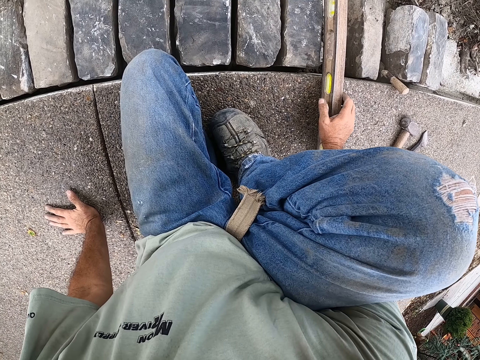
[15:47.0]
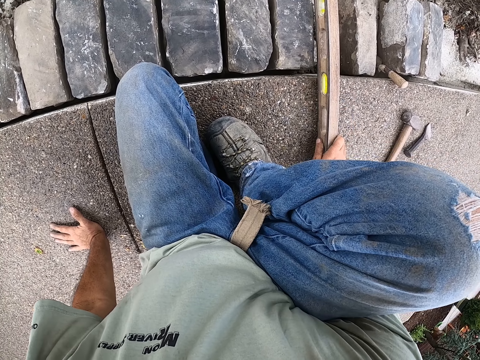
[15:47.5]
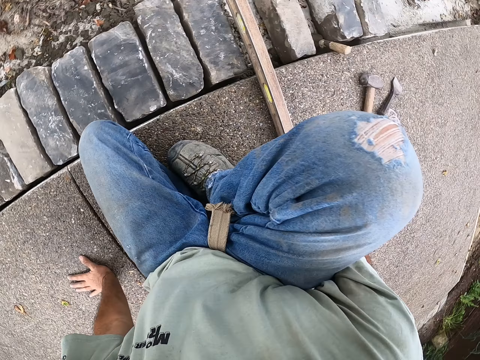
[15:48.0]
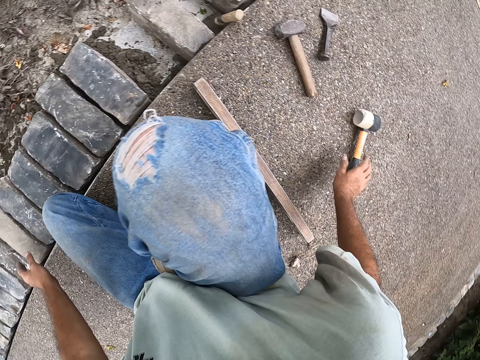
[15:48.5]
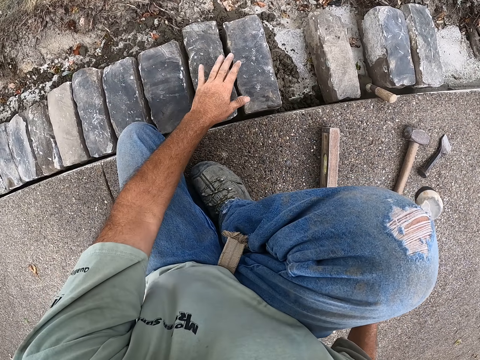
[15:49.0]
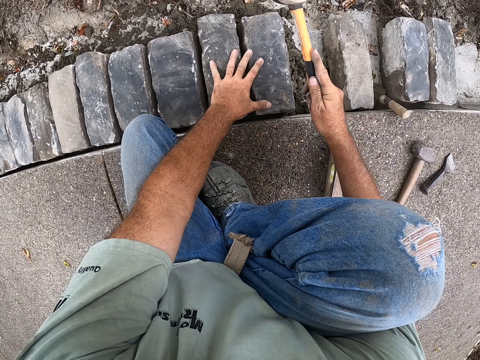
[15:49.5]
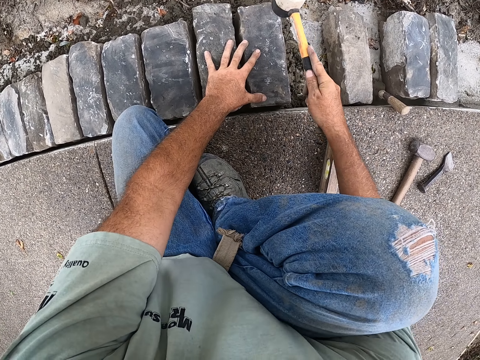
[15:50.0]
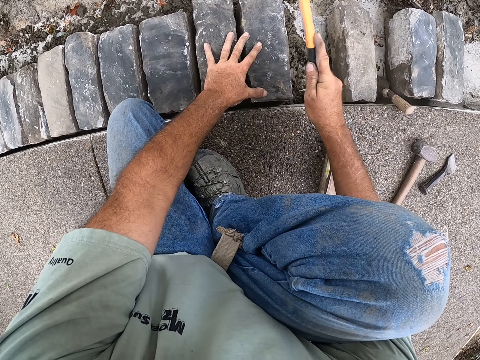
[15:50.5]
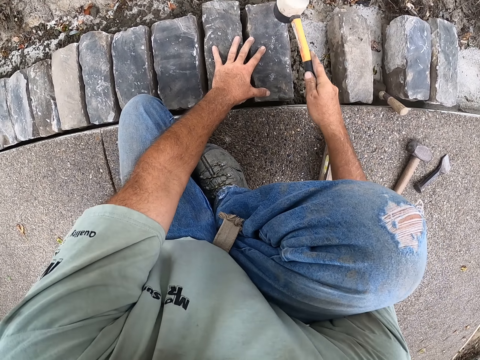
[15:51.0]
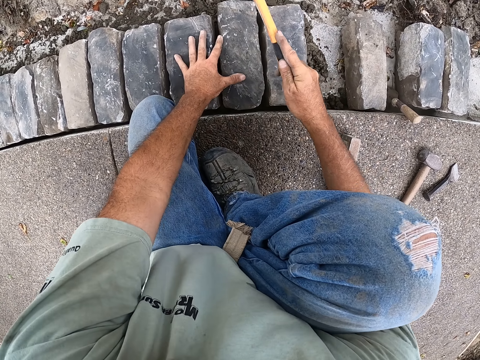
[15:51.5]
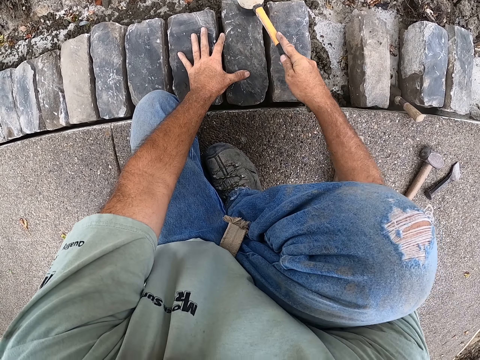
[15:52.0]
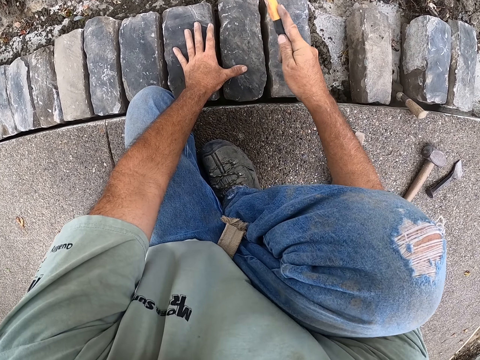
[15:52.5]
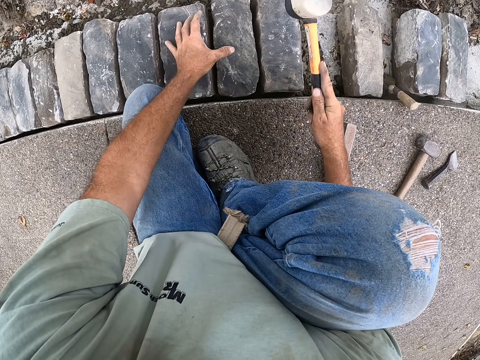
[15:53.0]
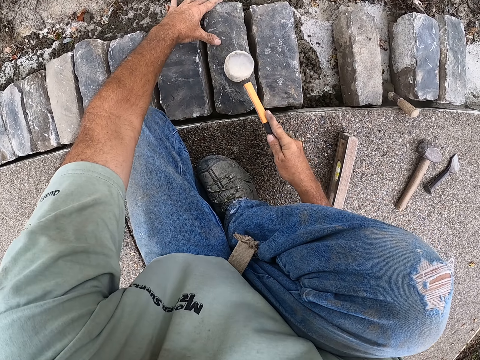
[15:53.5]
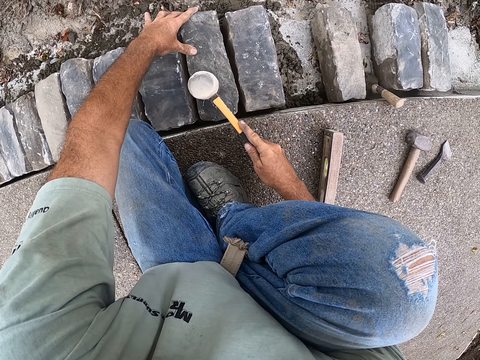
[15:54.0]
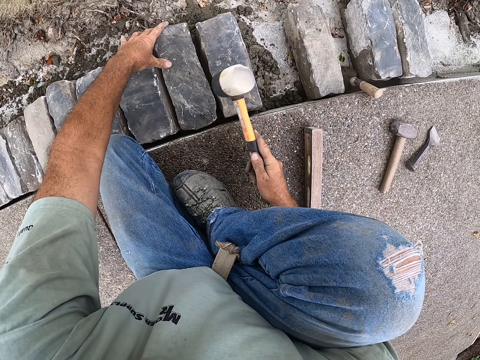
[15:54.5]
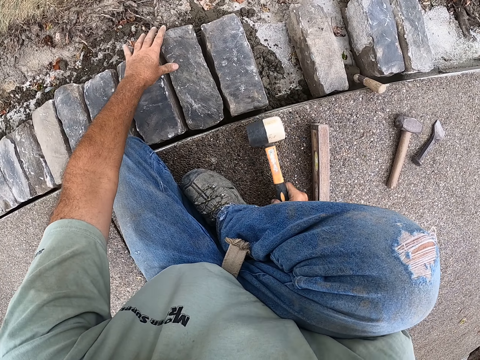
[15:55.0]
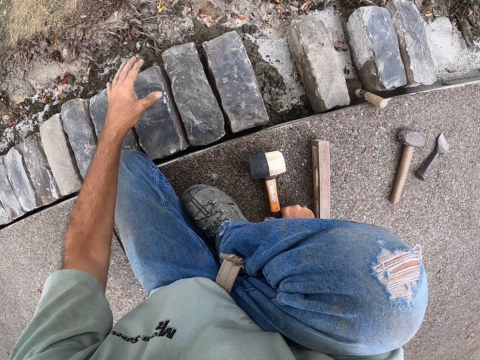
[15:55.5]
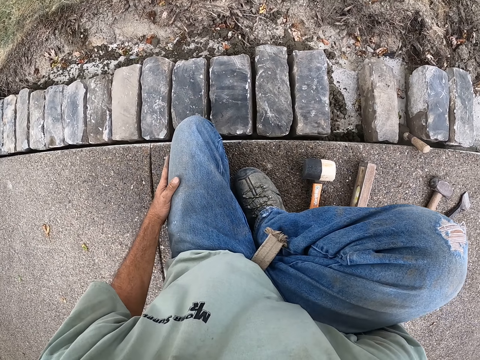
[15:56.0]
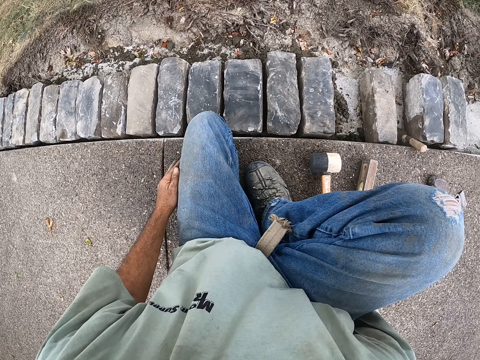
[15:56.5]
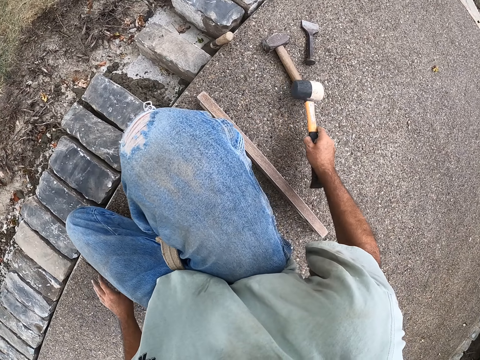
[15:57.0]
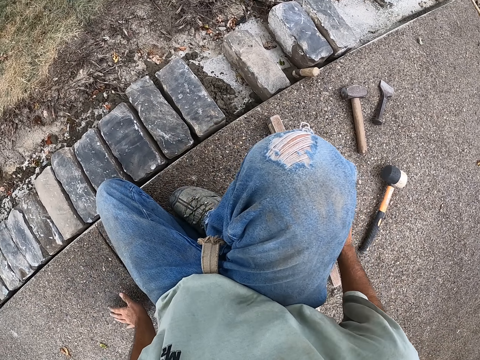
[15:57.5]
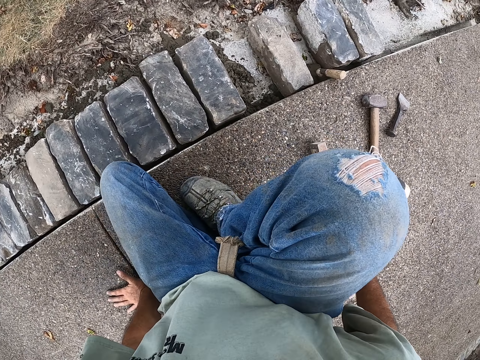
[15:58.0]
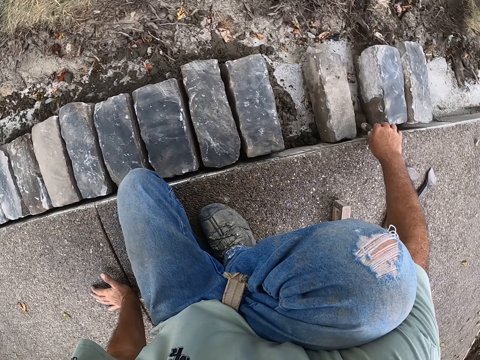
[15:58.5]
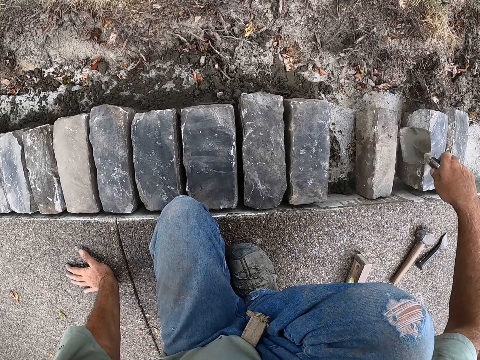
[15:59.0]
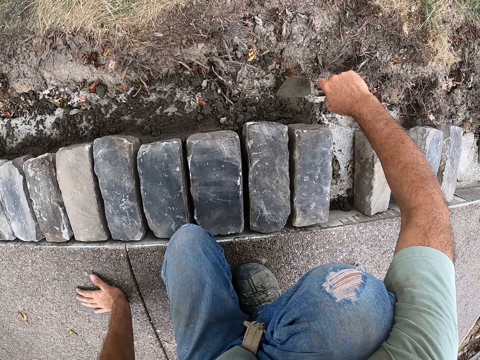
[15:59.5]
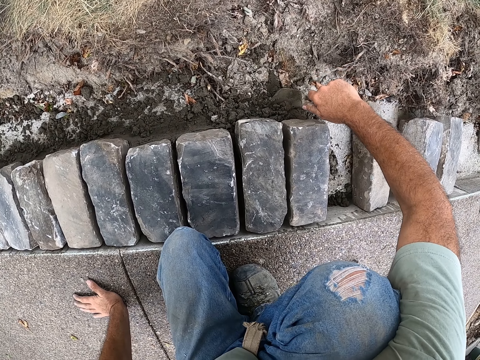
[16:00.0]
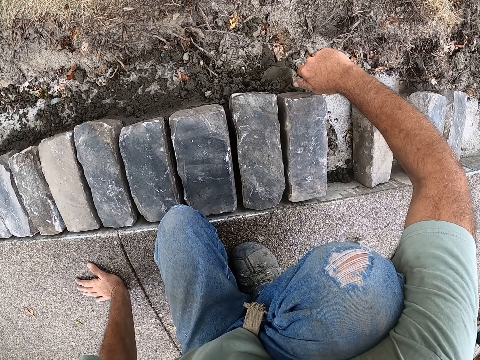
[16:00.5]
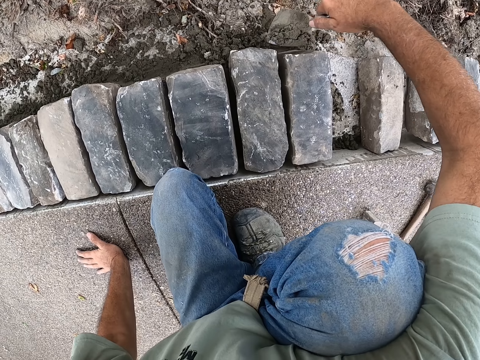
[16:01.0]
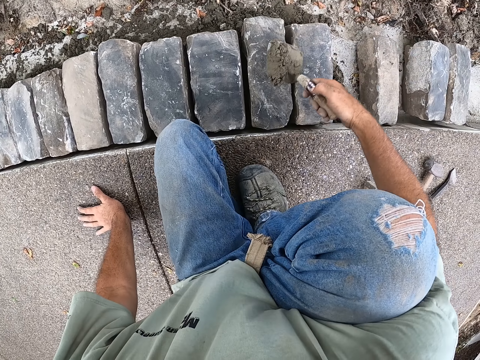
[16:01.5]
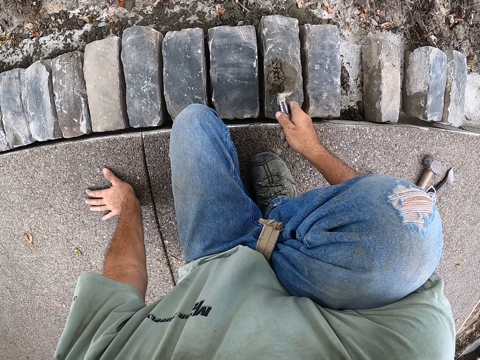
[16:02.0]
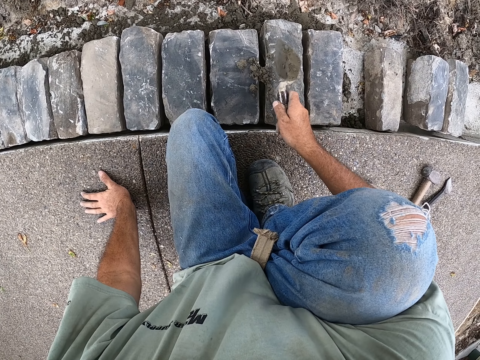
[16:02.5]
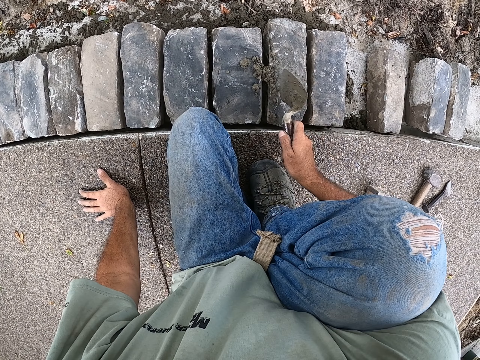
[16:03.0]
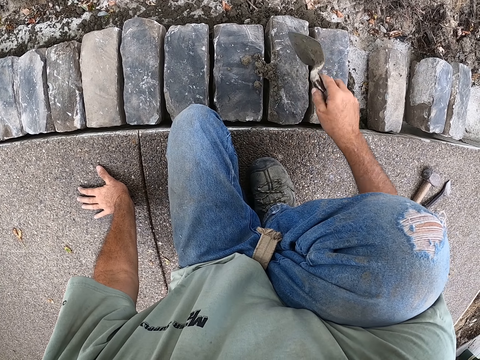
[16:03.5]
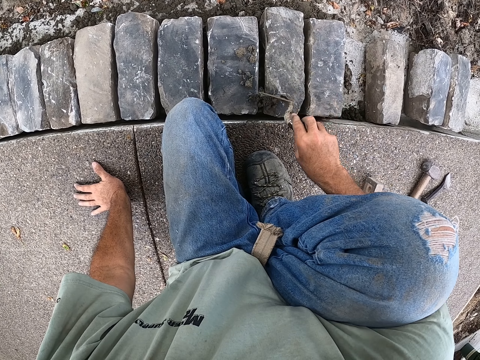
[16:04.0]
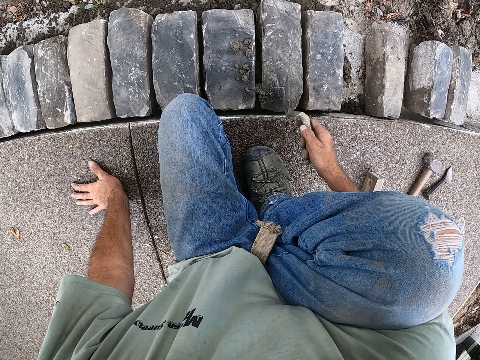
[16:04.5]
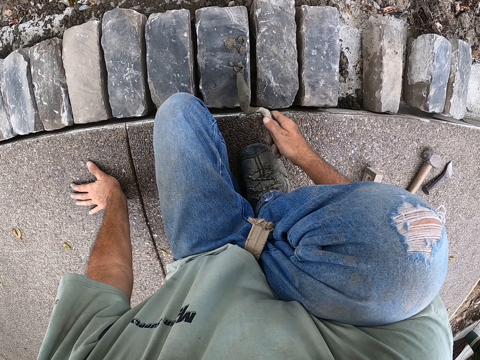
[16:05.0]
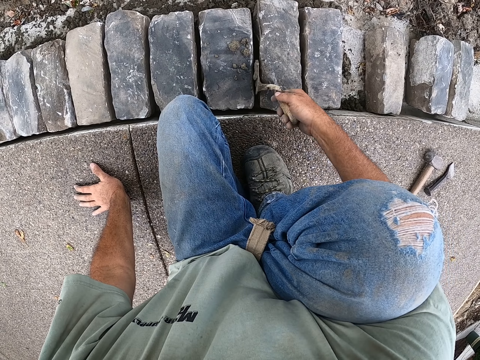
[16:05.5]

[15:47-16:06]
The camera wearer picks up the hammer and knocks the blocks gently. They put the hammer down and drag the beam level. They pick up a trowel and put concrete in between the blocks using the trowel.

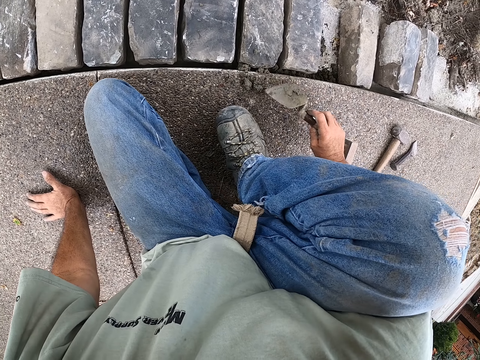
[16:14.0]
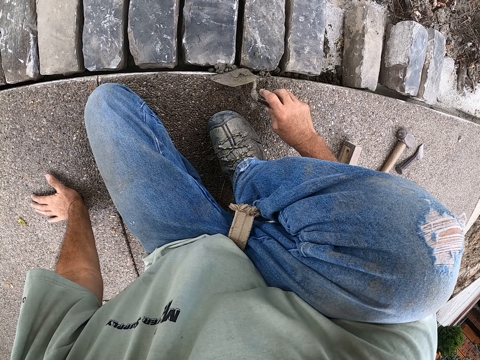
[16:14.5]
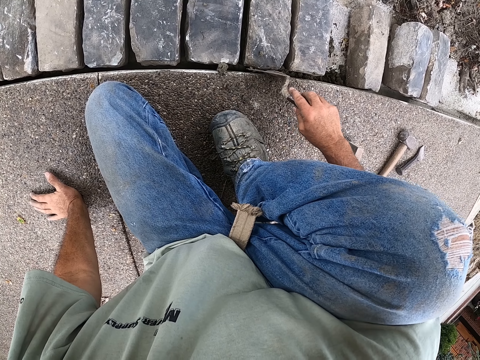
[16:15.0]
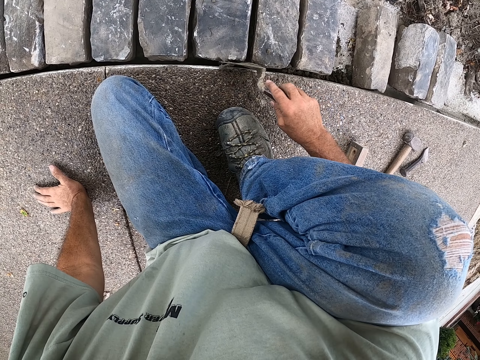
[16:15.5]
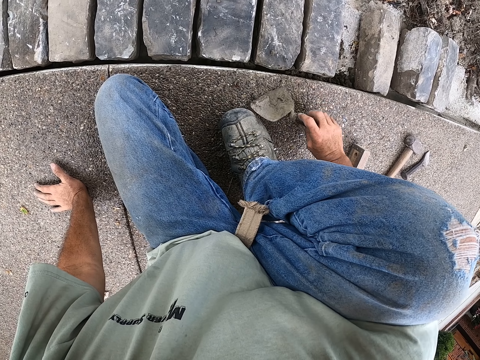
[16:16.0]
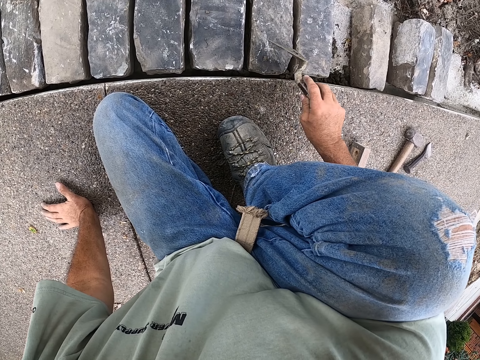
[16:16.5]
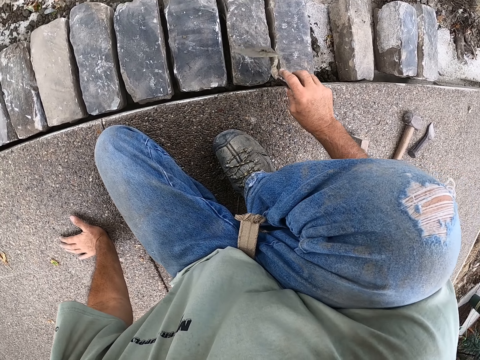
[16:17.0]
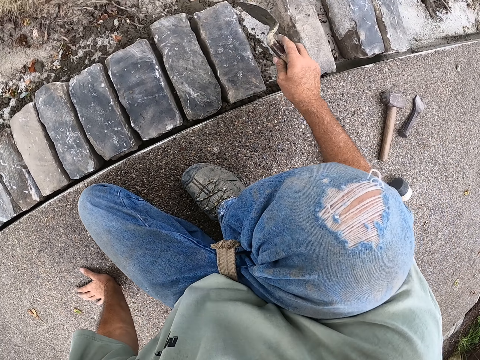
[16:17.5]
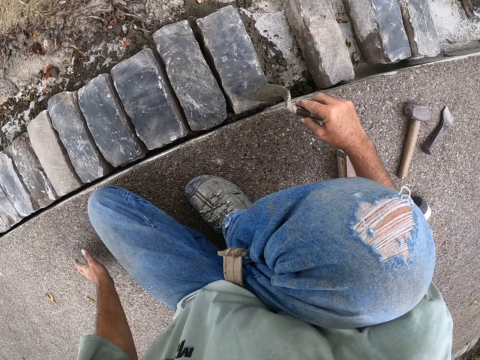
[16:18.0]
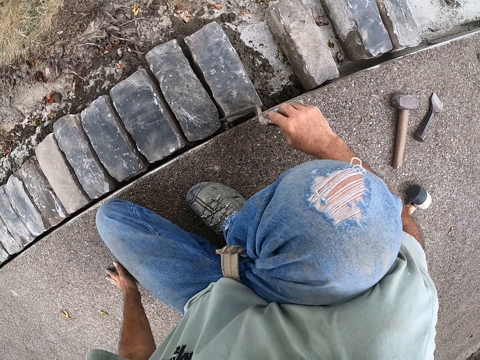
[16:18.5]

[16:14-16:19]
The camera wearer puts cement on the brick edge.
